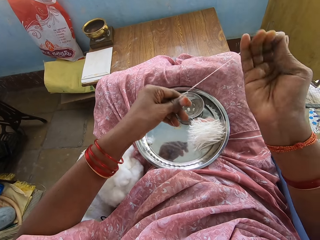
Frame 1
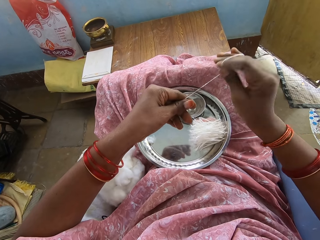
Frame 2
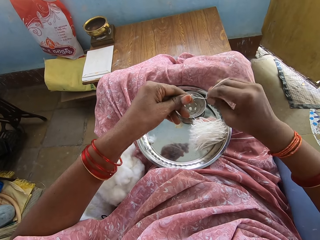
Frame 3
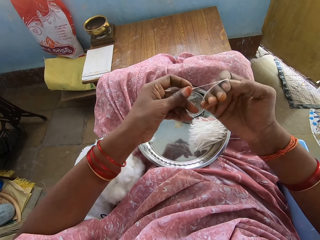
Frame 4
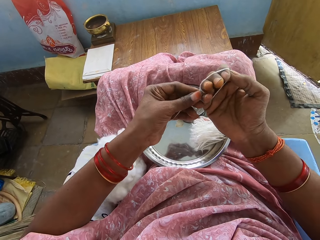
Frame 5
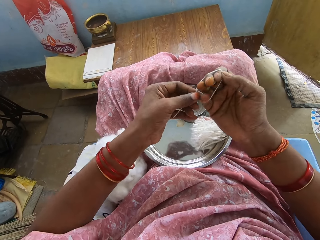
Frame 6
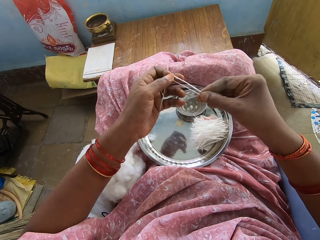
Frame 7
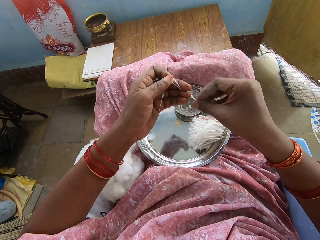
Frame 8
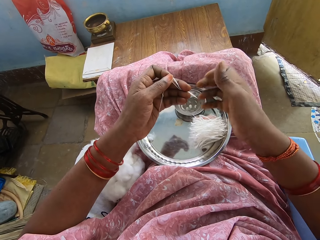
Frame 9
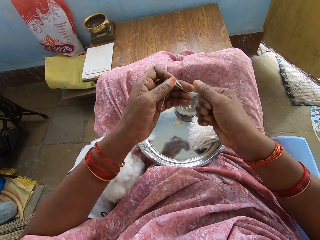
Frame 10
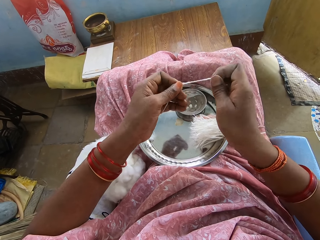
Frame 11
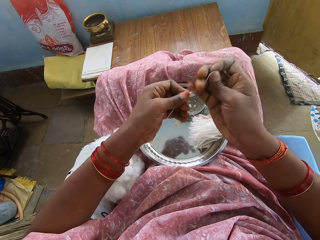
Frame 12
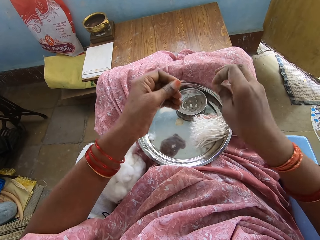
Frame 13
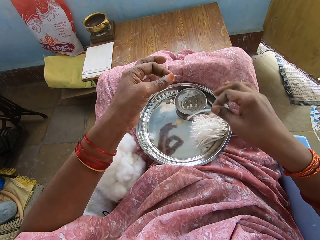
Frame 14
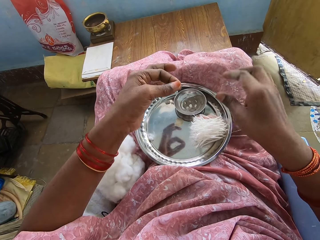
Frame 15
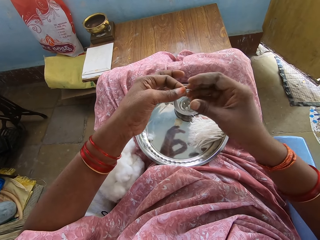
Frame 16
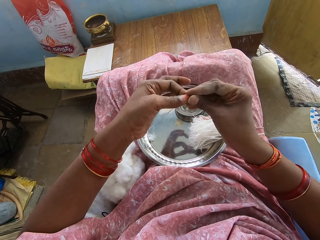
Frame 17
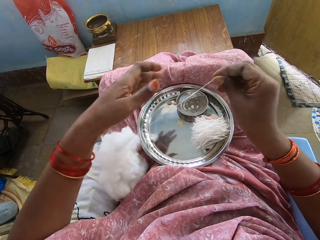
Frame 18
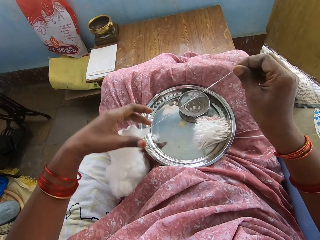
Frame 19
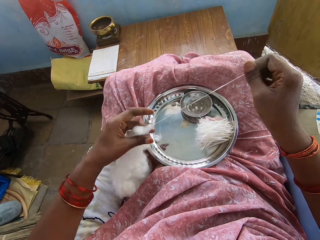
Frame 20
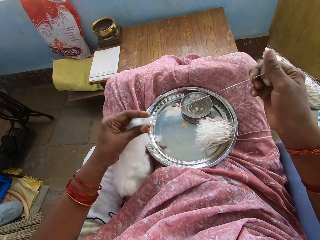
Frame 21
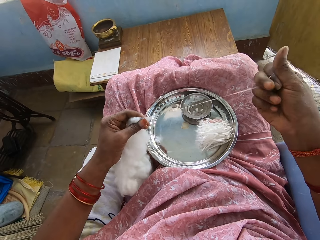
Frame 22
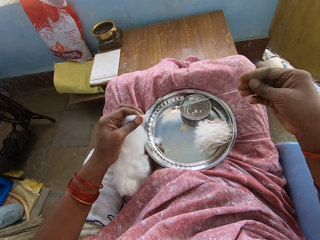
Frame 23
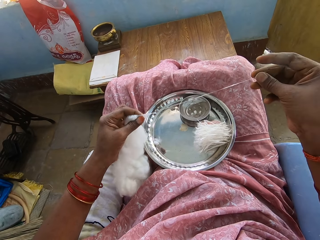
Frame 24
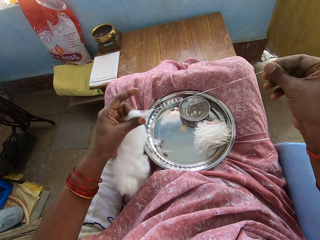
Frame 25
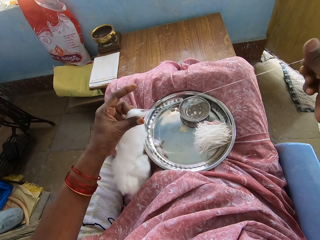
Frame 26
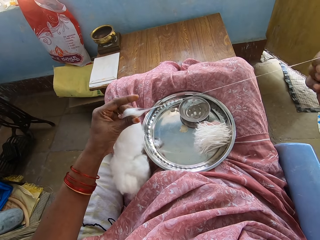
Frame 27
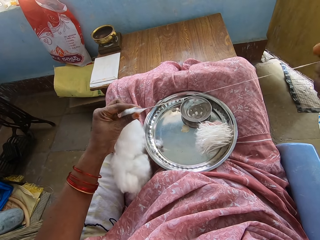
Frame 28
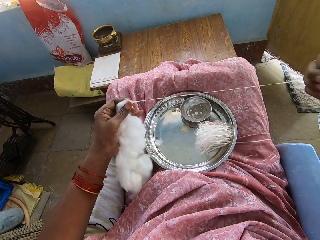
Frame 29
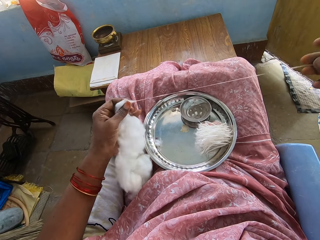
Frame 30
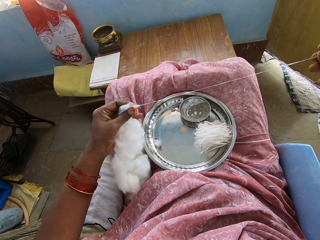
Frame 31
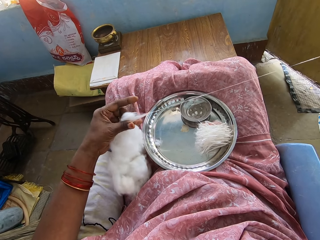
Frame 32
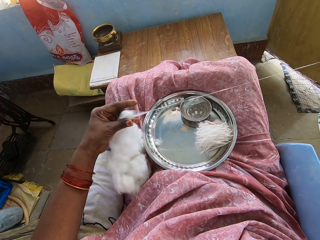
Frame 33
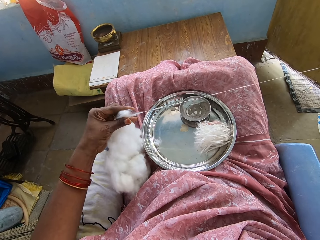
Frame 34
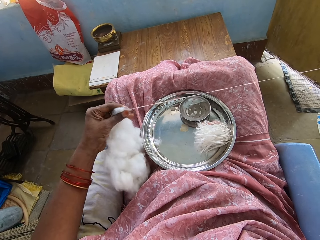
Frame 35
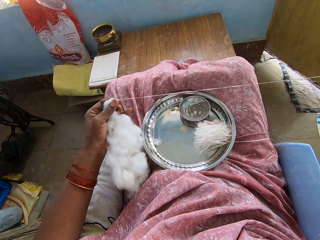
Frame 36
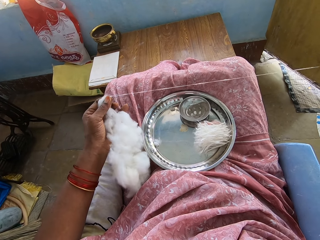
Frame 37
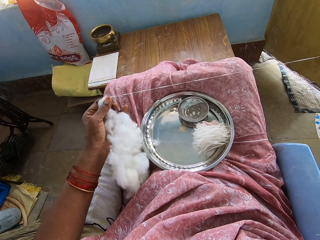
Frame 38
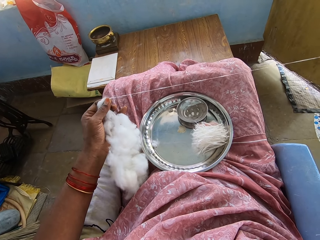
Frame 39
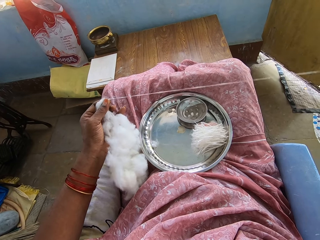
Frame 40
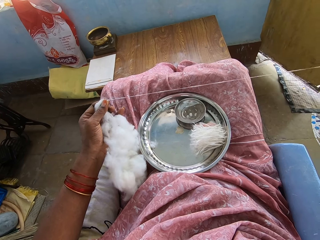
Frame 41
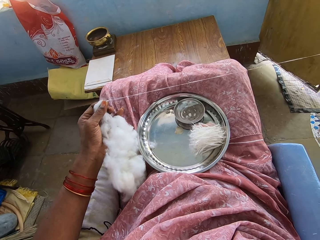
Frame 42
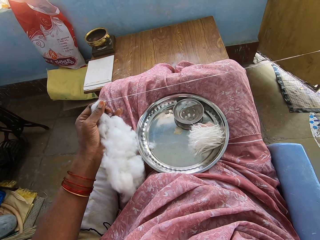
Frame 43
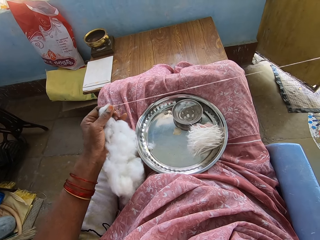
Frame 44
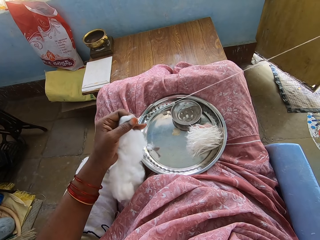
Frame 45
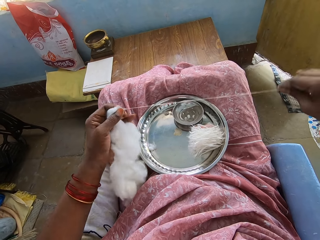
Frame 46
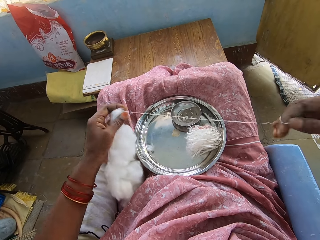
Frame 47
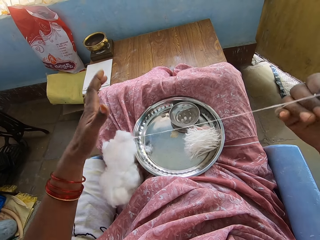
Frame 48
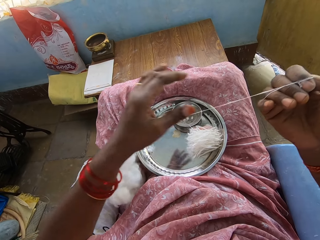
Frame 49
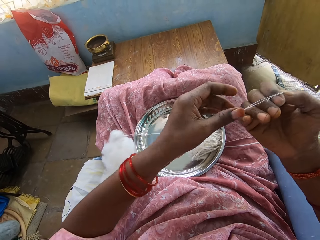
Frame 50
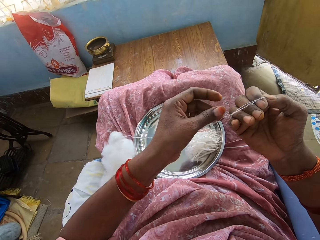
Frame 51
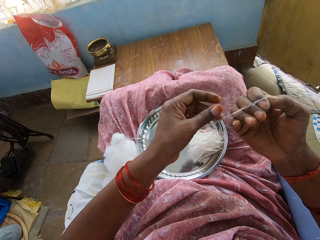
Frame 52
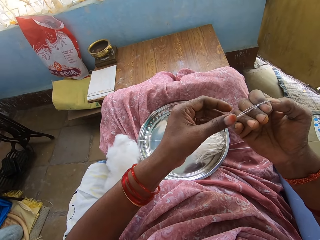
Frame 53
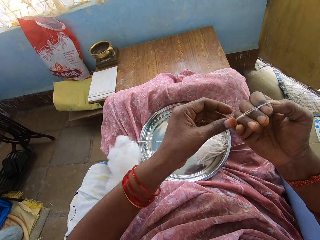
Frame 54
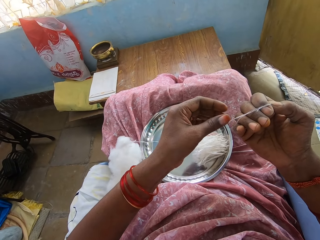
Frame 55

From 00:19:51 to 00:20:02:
The camera wearer cuts the cotton thread. They put the thread in the aluminum plate. They pull the cotton into a thin layer. They make thread with the cotton using their hands. They twist the cotton. They fold the thread.
